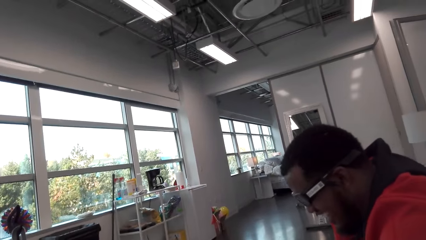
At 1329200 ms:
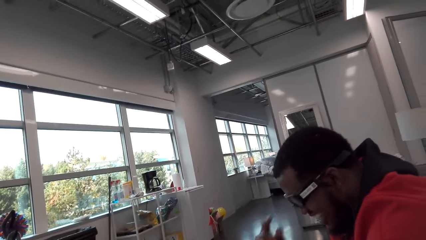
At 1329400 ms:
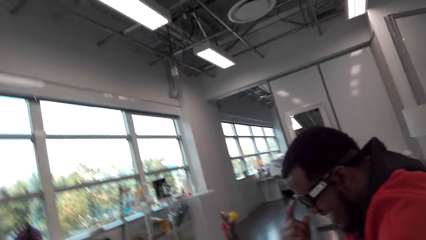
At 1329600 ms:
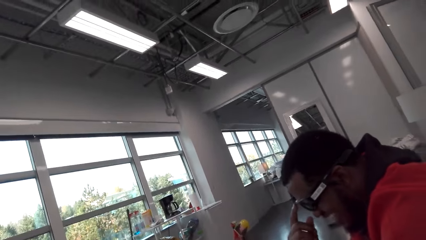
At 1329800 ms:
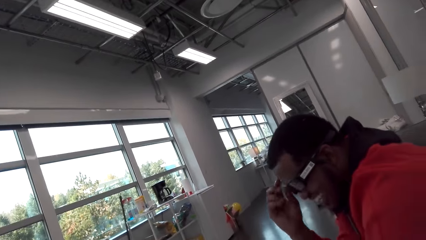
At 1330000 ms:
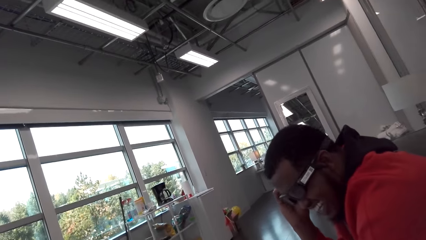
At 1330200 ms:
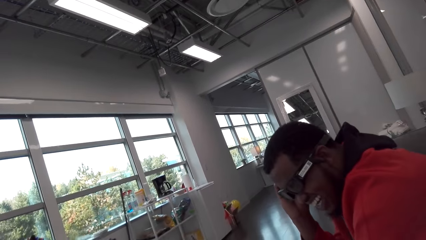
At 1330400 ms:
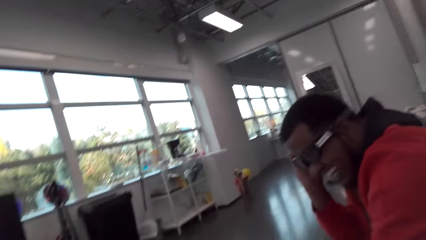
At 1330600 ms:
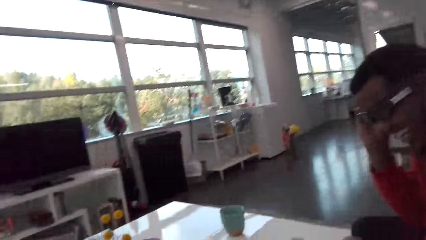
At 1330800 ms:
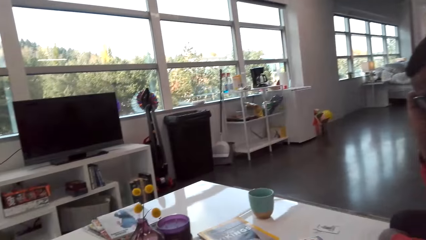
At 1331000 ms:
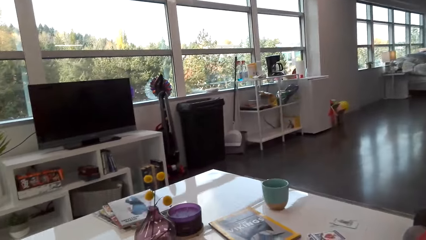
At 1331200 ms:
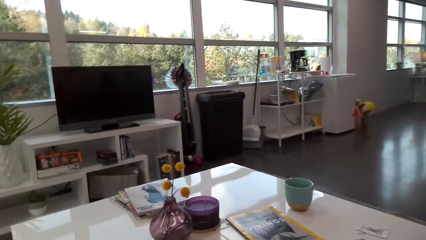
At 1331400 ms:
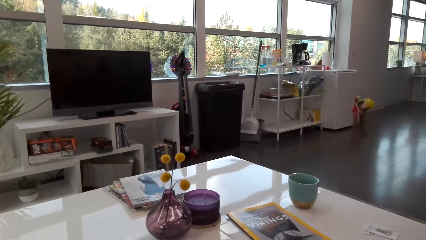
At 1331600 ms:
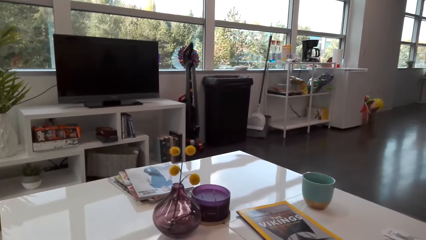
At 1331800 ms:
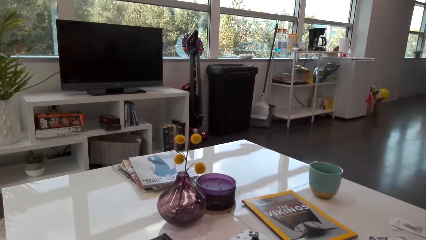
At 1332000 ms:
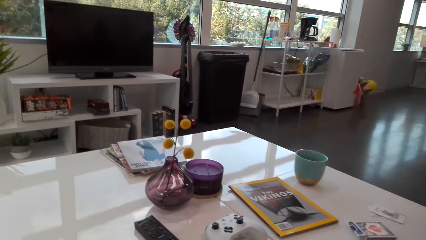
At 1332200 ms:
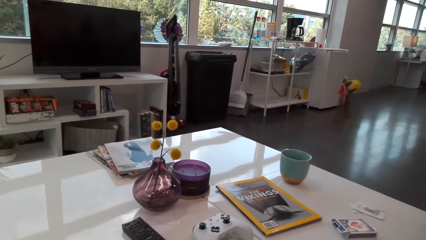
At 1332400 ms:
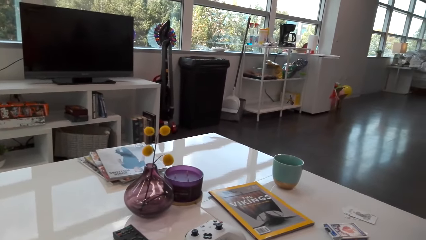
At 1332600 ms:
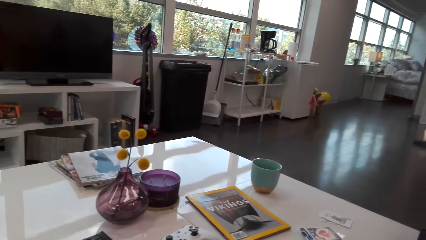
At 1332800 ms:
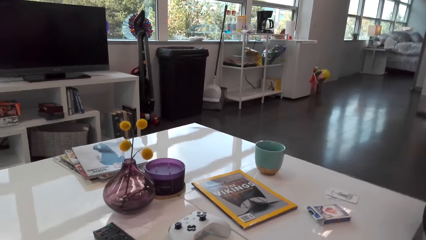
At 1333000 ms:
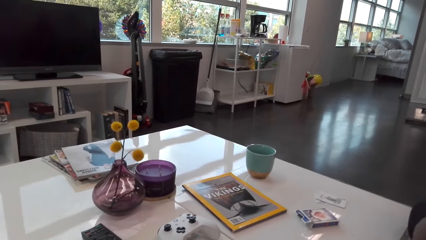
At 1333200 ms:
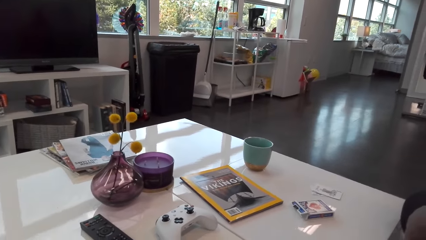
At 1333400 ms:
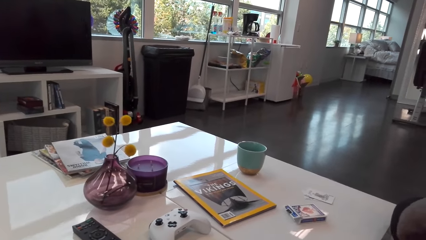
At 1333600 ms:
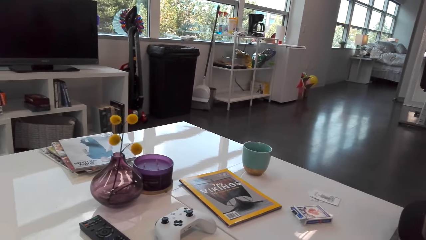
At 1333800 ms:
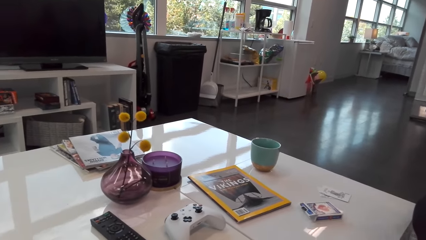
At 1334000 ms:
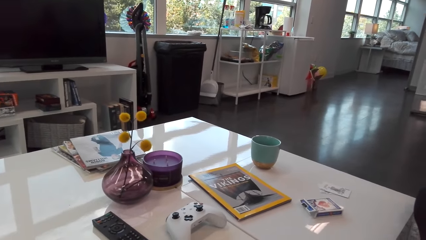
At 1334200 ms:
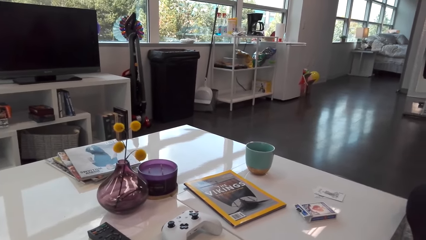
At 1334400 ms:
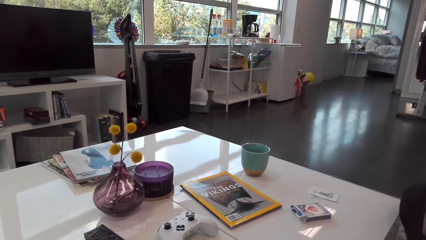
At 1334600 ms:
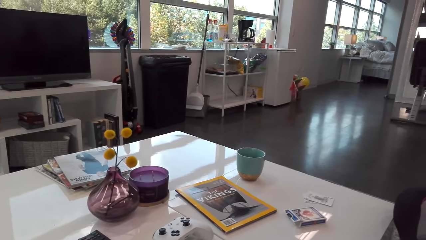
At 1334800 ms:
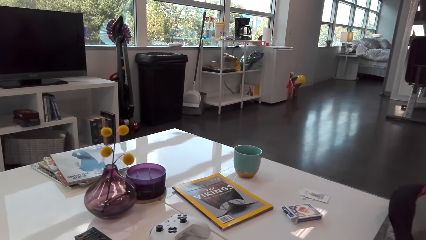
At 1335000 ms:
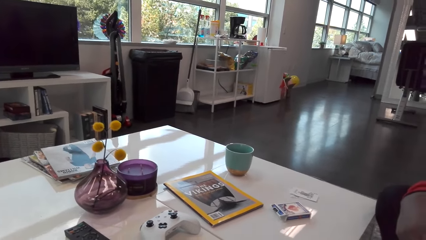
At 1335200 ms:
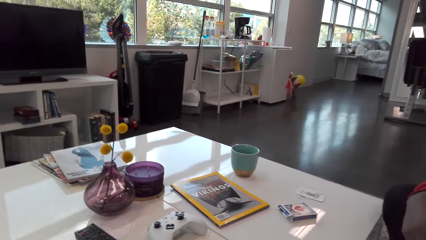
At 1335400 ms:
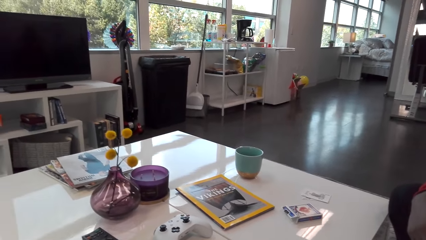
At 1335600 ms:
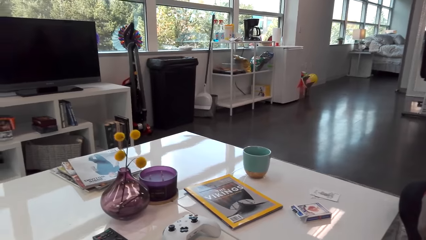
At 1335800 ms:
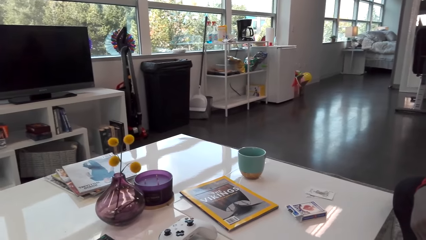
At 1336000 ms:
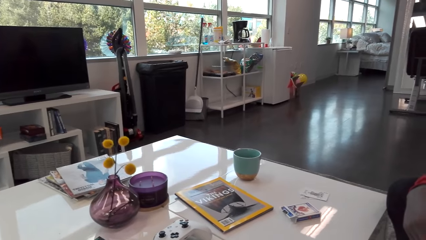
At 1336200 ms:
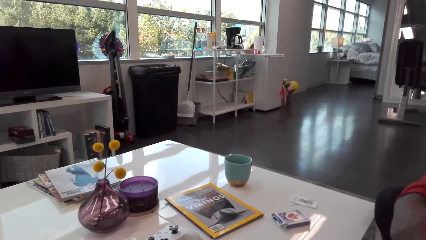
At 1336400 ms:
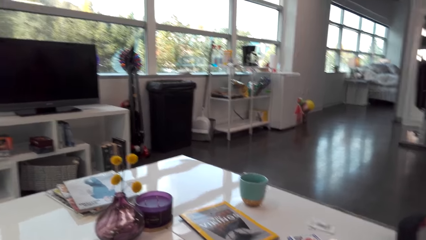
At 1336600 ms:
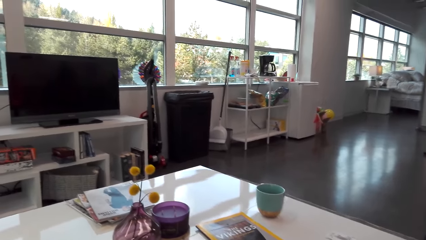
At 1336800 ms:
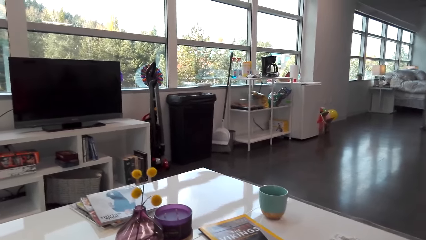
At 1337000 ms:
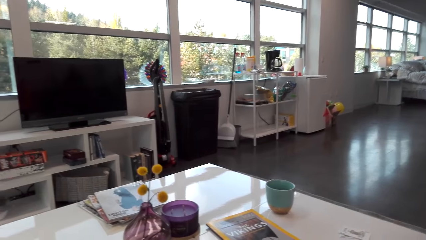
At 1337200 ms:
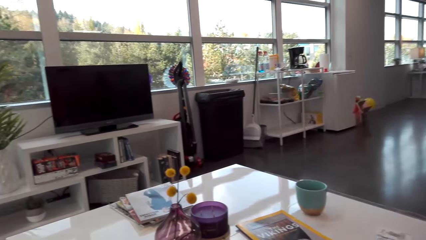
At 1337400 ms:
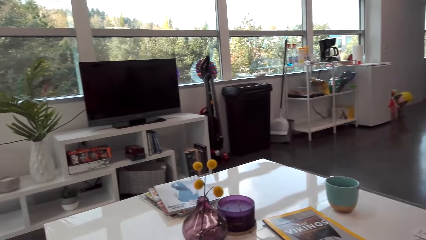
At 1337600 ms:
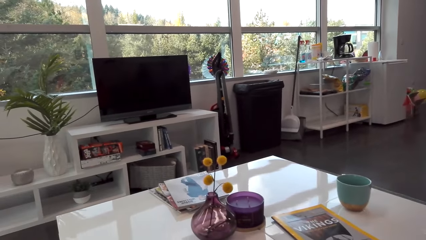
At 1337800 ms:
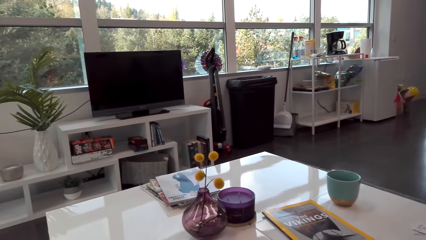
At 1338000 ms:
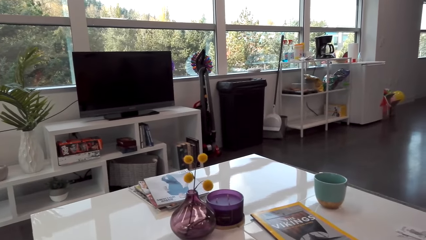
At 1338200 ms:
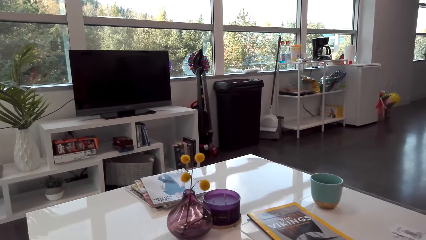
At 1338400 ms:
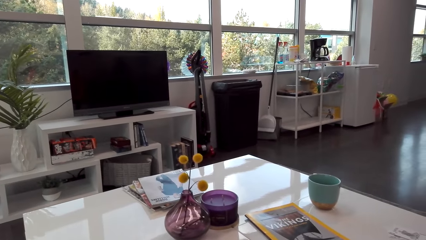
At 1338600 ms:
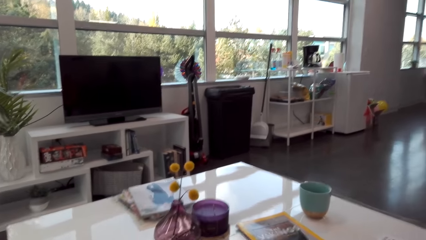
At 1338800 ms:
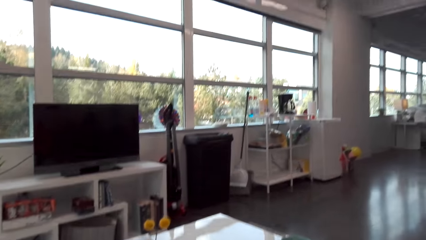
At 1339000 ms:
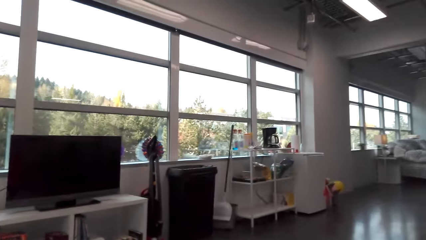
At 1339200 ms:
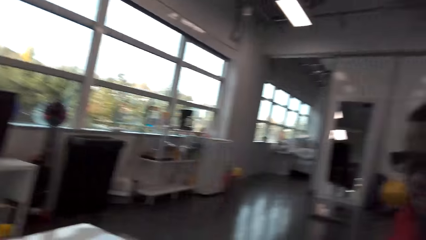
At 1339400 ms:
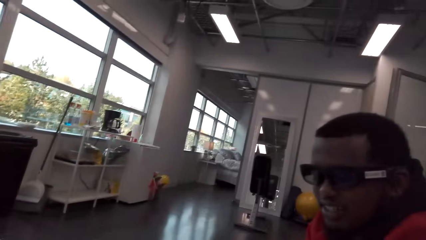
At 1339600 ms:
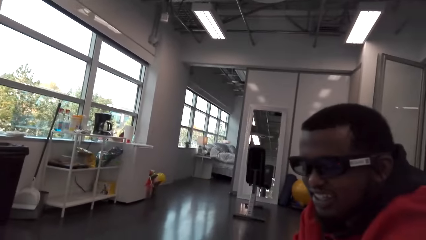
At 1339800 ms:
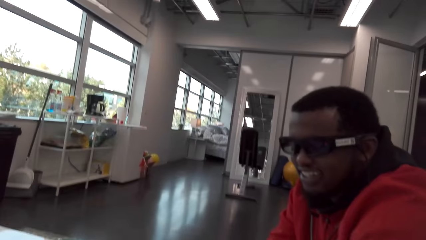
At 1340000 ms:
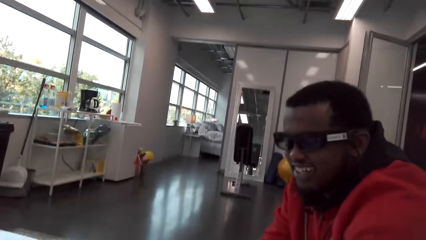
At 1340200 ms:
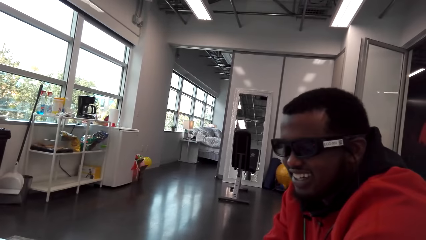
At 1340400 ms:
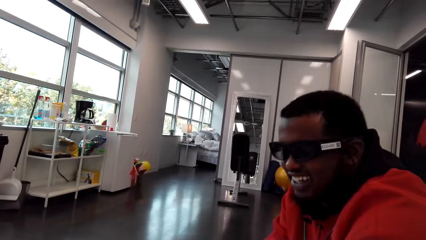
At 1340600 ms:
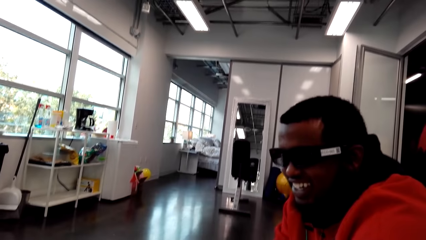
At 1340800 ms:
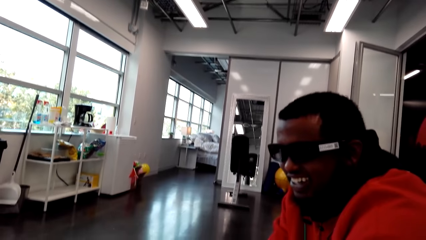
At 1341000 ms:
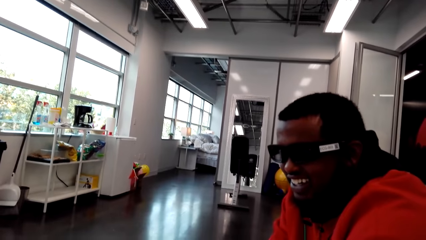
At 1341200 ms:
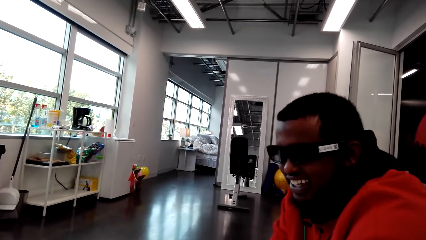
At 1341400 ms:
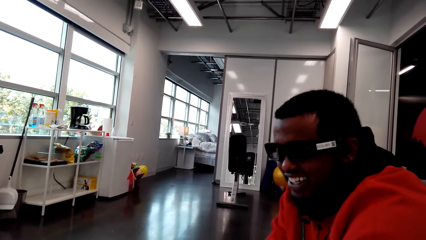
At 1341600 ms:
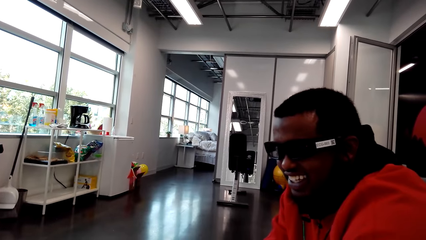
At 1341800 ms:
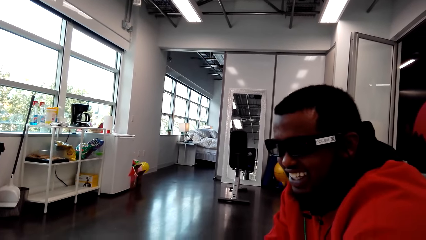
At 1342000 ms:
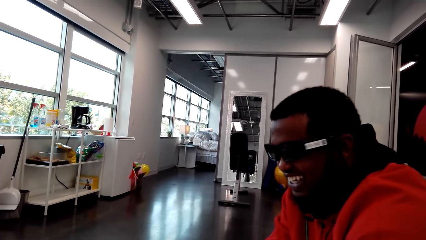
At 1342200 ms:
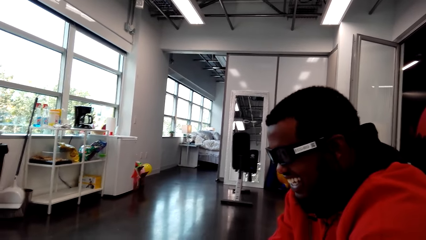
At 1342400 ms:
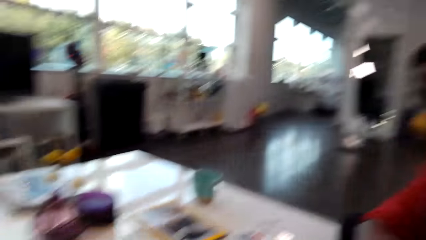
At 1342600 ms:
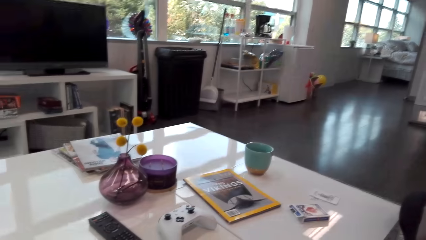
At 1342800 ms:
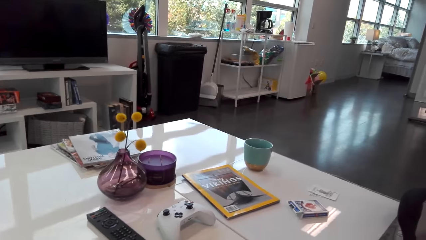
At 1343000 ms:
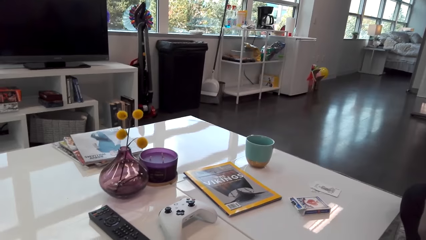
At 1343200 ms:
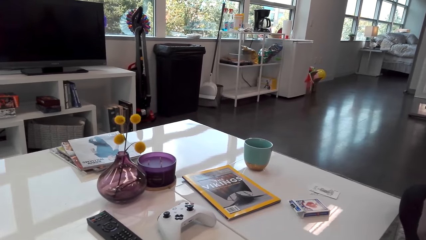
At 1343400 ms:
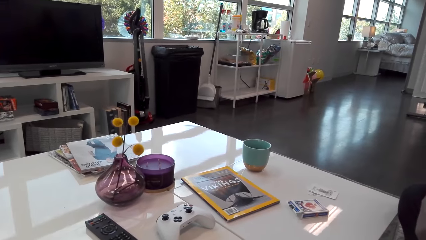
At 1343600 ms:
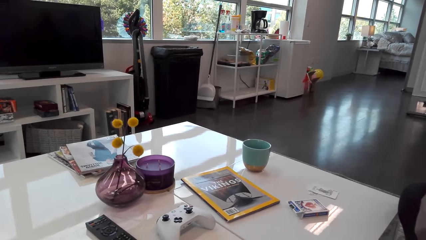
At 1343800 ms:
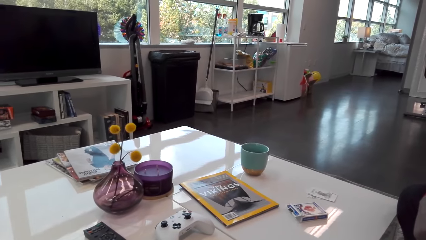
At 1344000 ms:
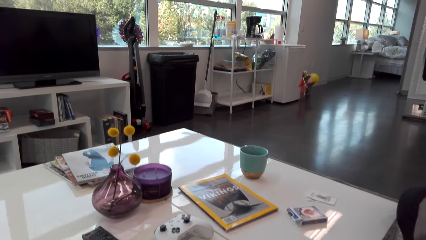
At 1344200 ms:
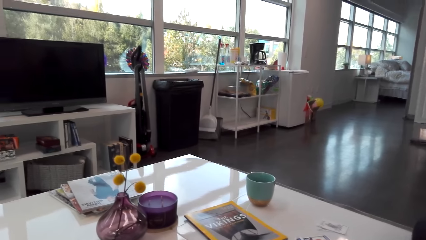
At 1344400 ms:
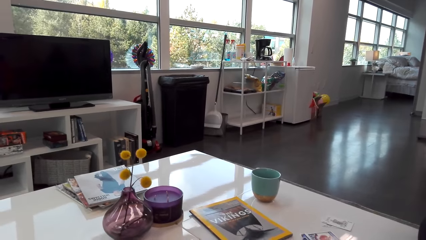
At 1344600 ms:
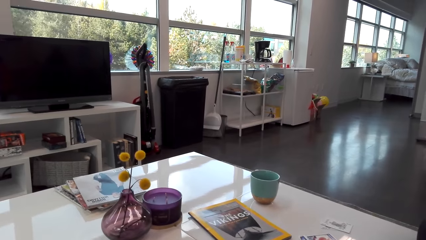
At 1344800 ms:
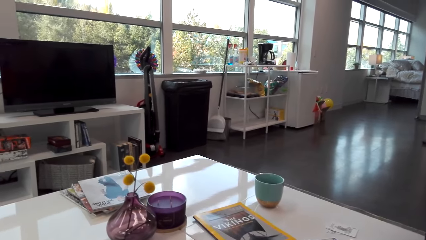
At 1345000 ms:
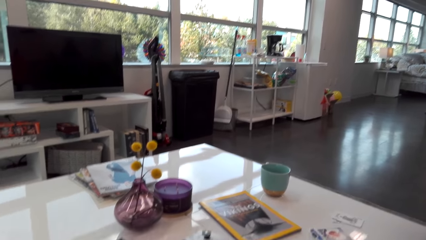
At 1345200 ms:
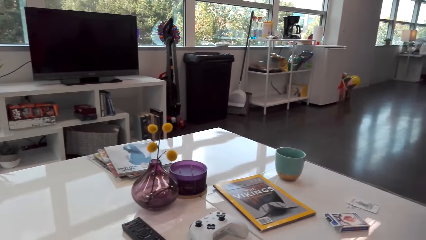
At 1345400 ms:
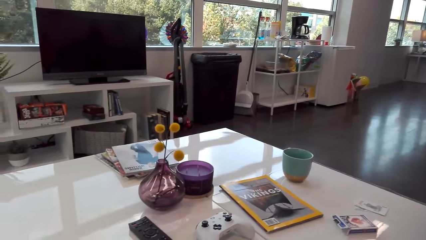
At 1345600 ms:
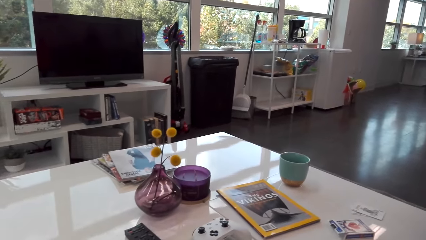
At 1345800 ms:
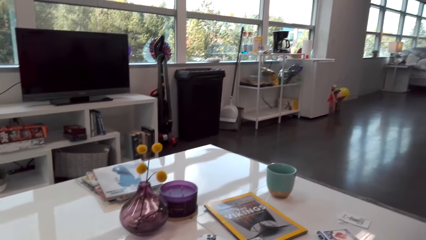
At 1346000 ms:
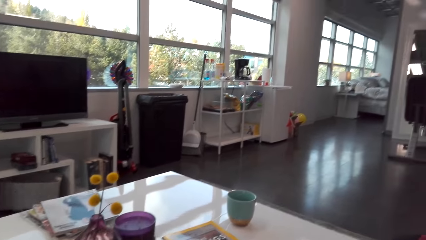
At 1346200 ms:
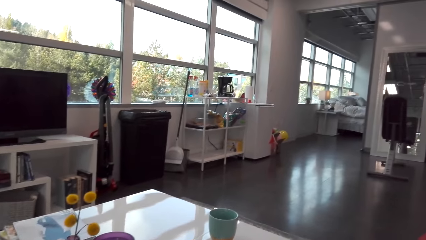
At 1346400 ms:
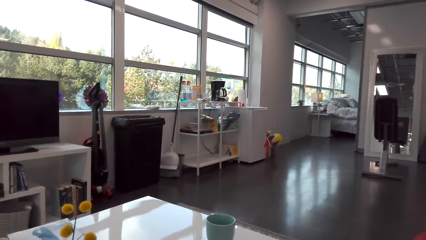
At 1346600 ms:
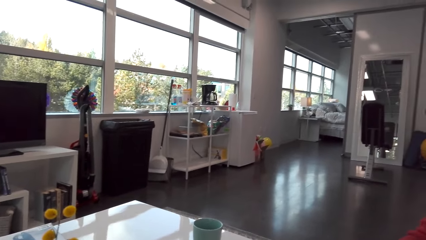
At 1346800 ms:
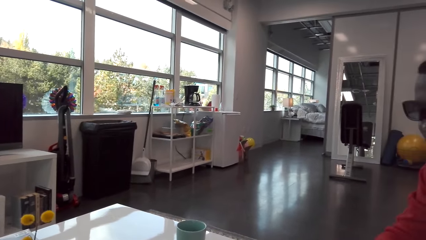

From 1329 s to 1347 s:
The camera wearer talks to a man. The man talks to the camera wearer. The camera wearer talks to the man. They look at the man. They look at the table. They shuffle cards. They talk to the man.
